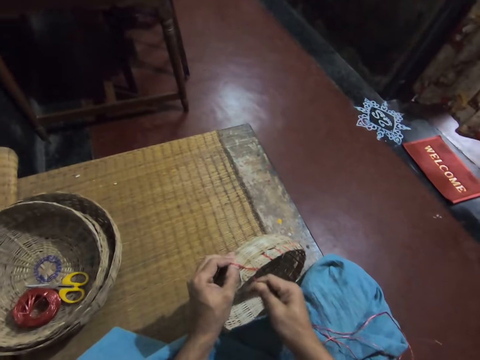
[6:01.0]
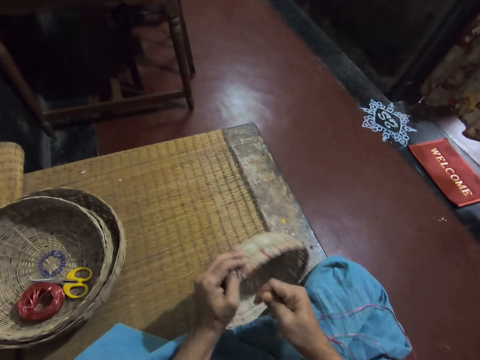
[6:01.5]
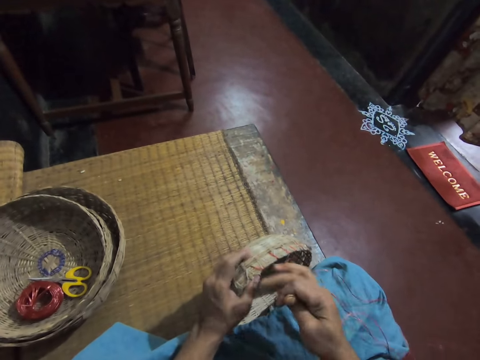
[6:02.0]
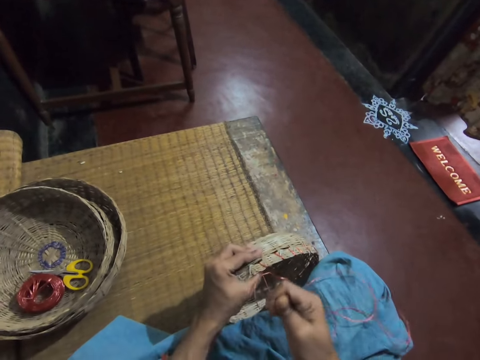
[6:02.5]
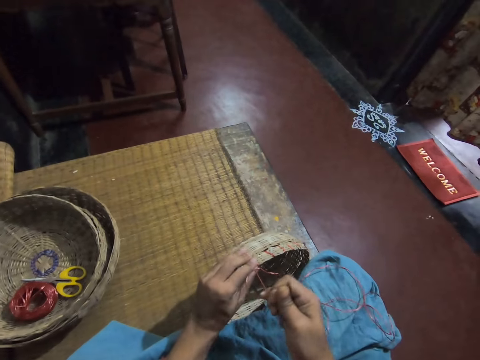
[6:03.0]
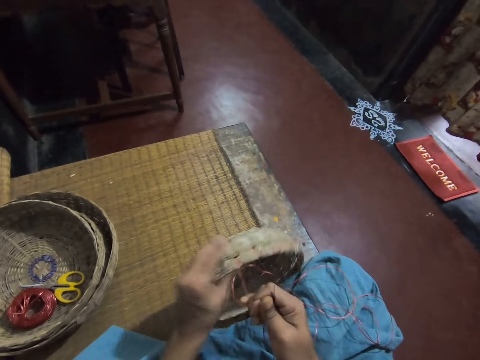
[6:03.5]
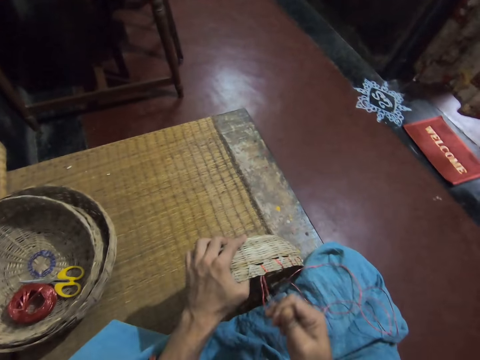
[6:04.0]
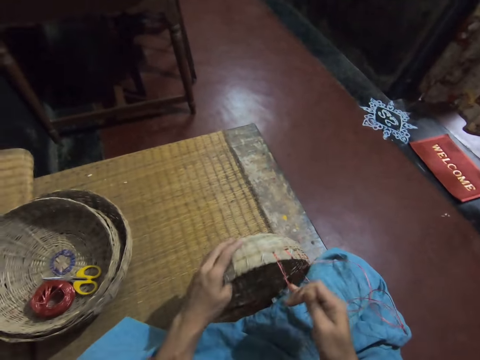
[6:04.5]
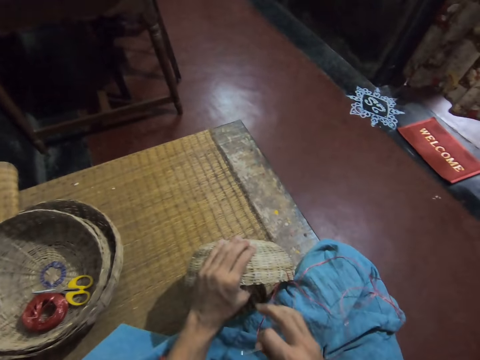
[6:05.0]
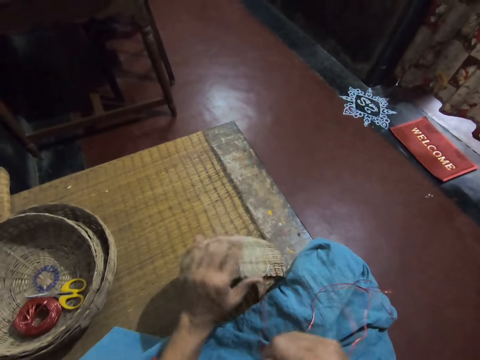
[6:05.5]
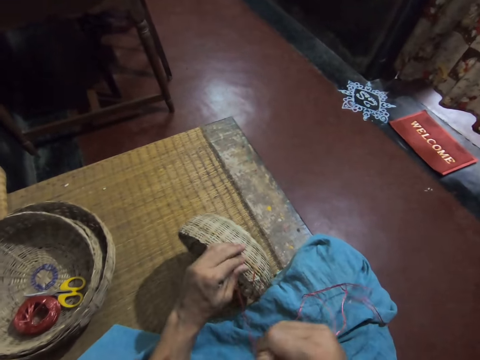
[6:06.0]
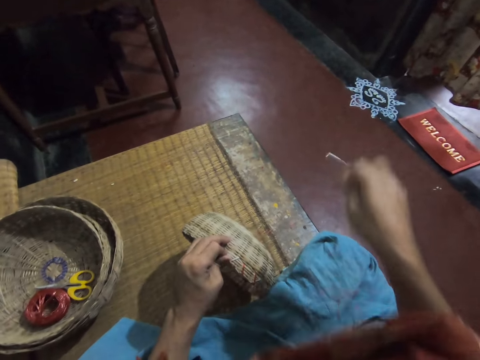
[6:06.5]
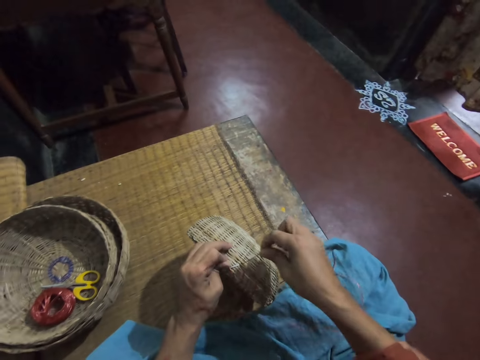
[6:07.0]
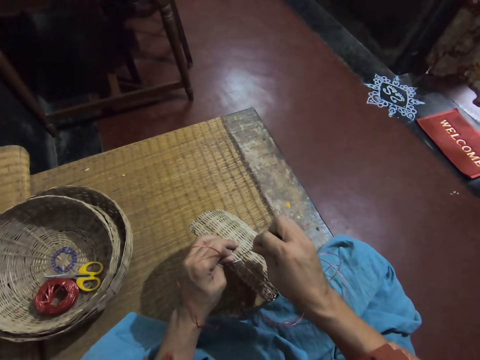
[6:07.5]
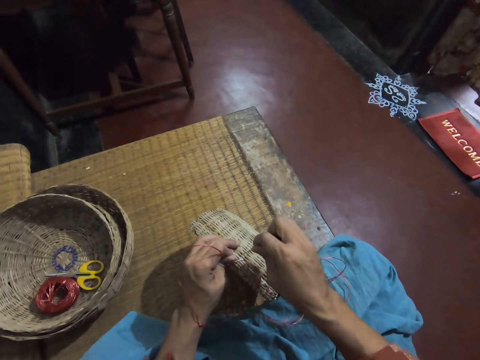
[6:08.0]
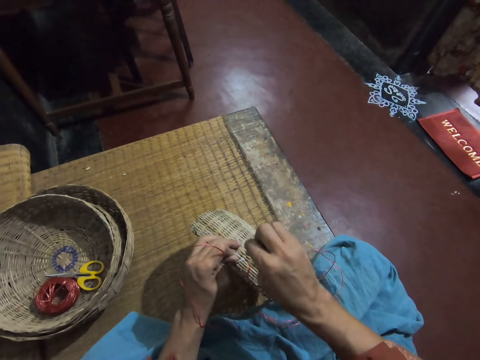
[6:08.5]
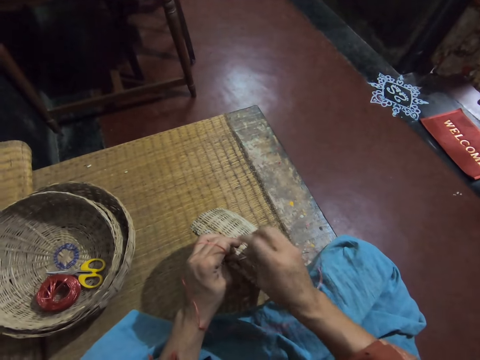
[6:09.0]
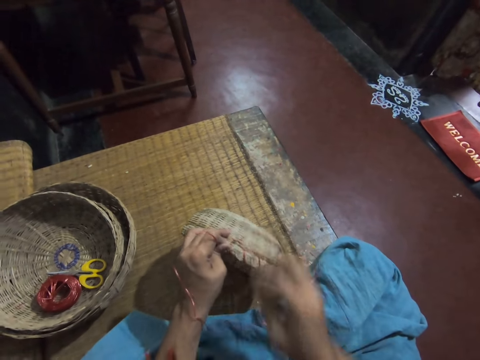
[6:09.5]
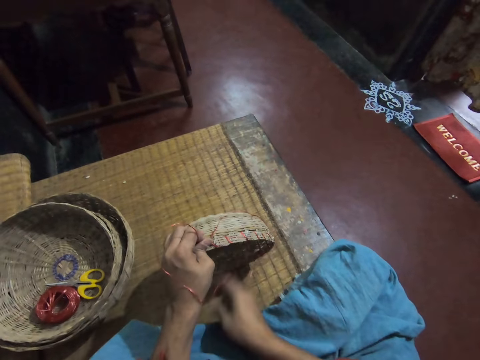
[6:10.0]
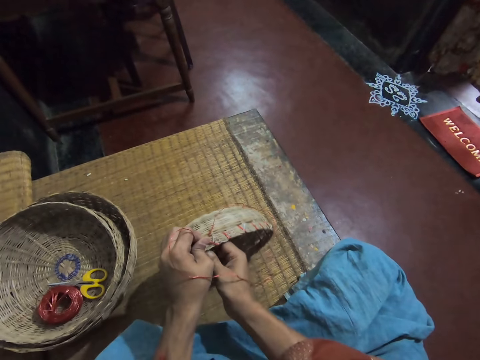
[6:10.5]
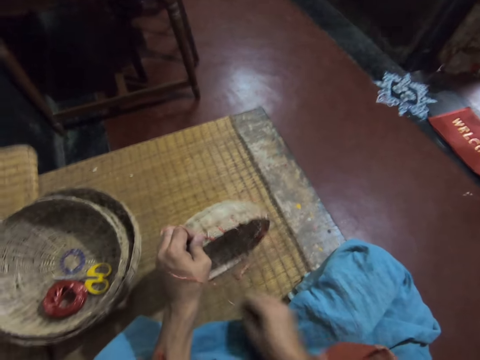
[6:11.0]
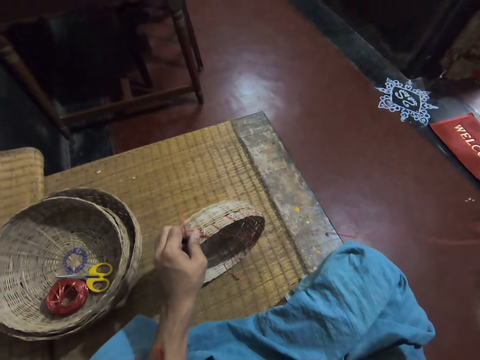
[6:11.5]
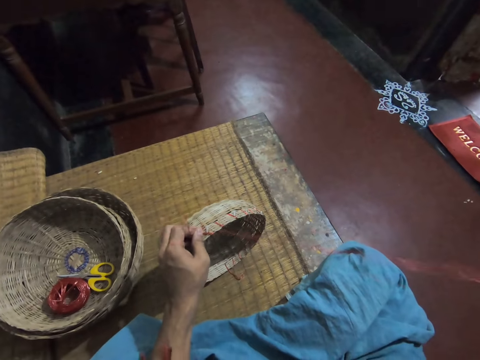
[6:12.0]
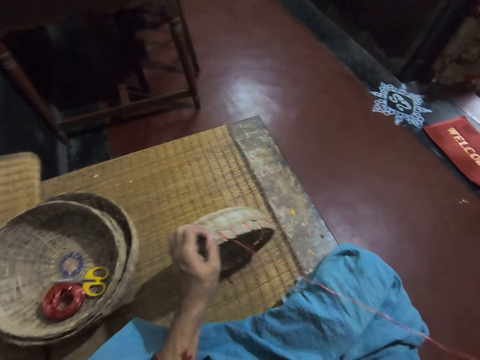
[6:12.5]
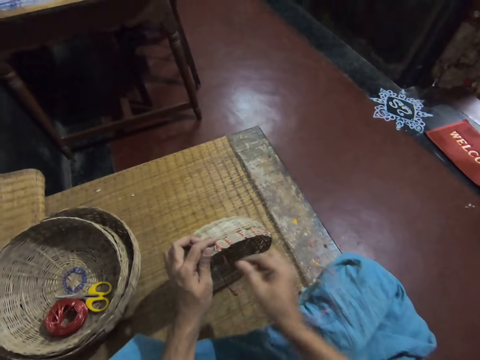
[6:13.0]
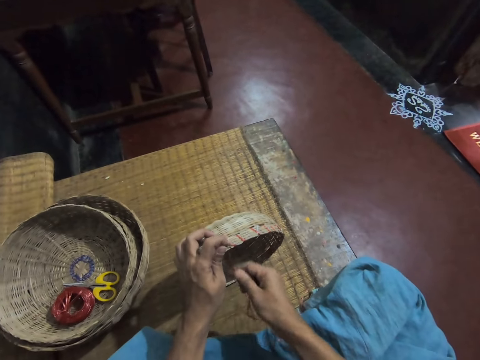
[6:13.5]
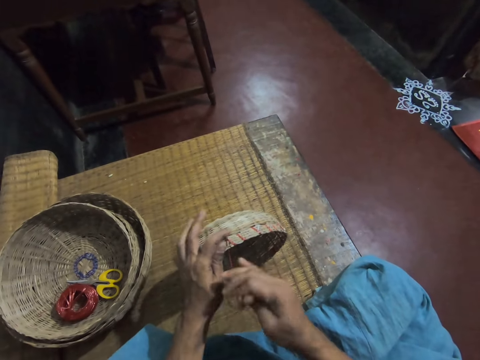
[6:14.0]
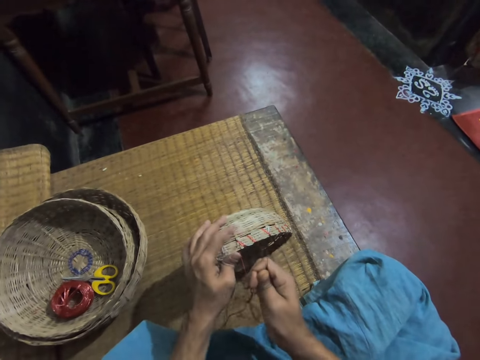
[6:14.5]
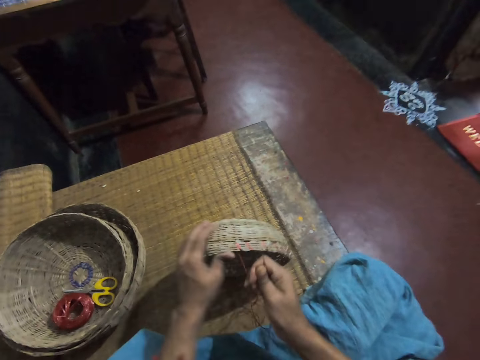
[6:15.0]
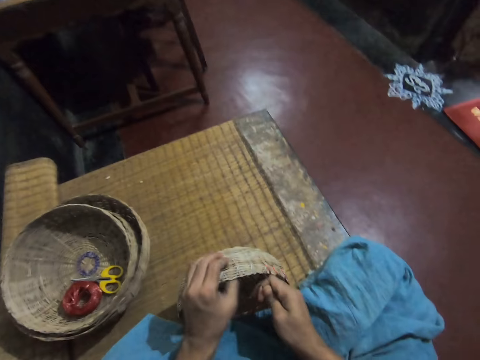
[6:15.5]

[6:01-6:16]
The camera wearer adjusts the straw. She pulls the wire firmly with her right hand. She adjusts the basket. She passes a needle with straw through the basket. She pulls the needle with straw with her right hand. She adjusts the straw.

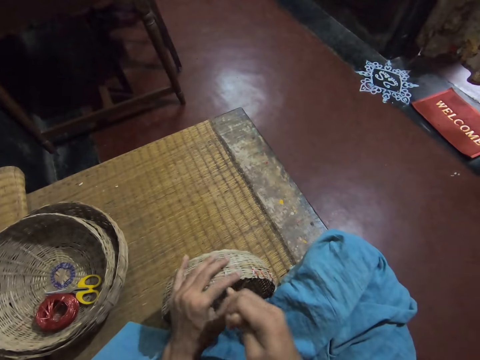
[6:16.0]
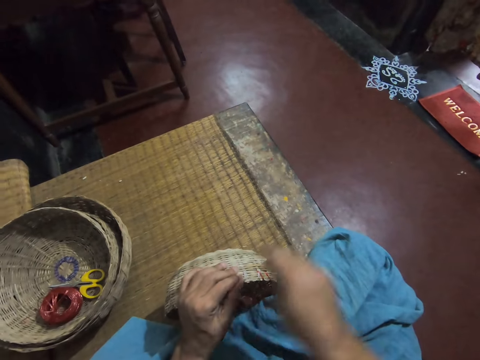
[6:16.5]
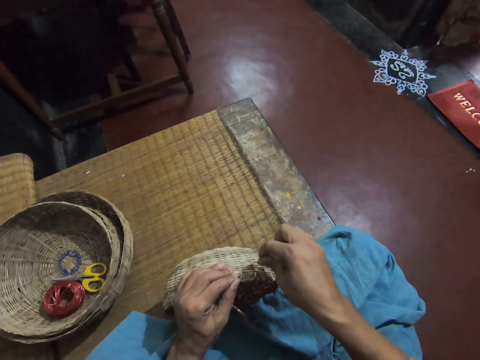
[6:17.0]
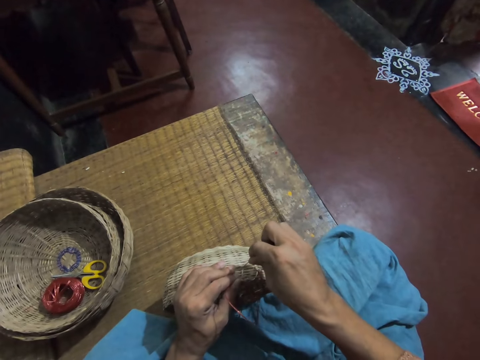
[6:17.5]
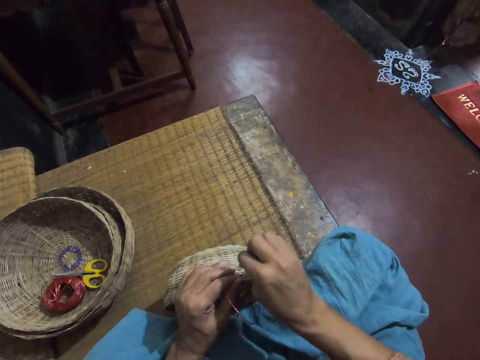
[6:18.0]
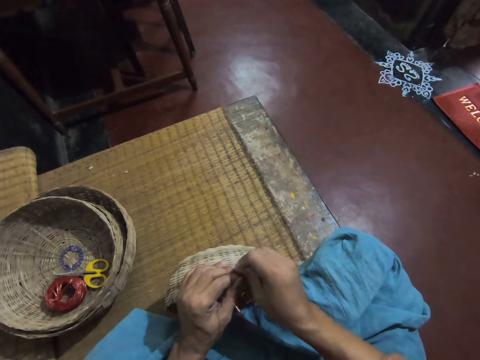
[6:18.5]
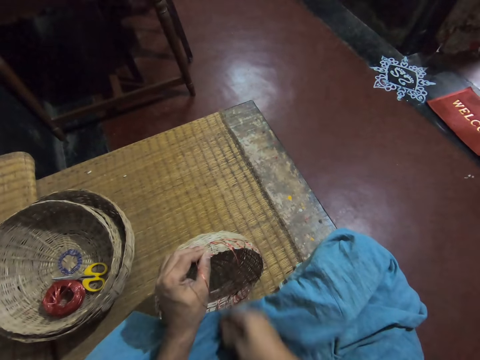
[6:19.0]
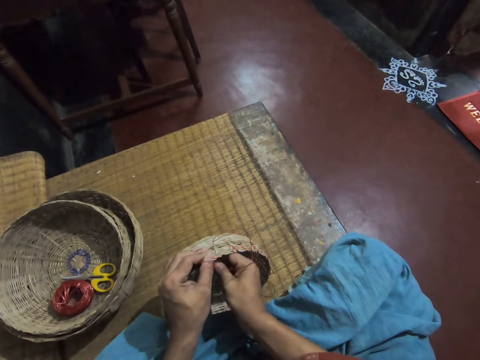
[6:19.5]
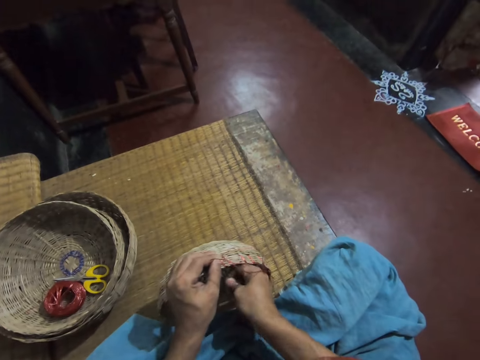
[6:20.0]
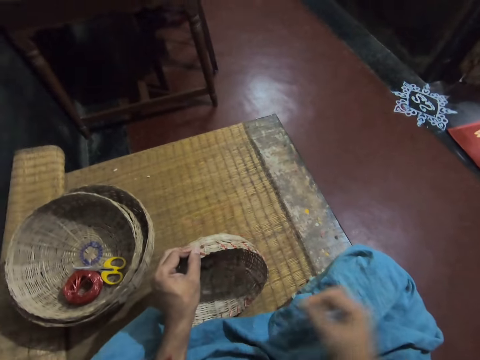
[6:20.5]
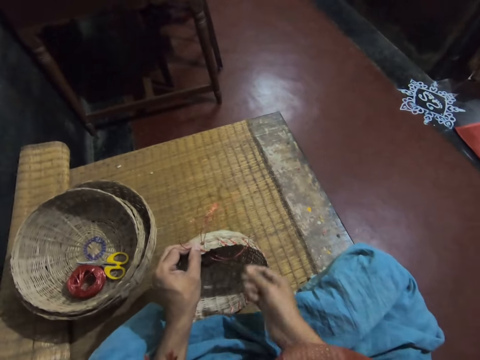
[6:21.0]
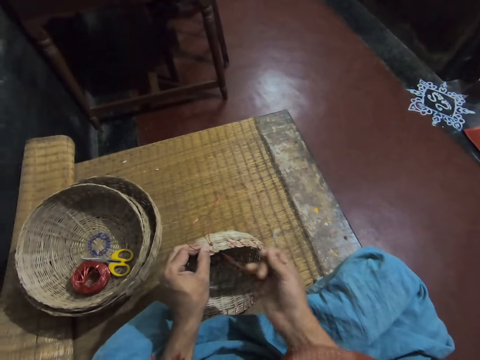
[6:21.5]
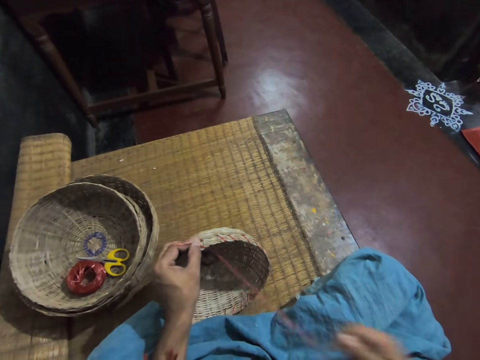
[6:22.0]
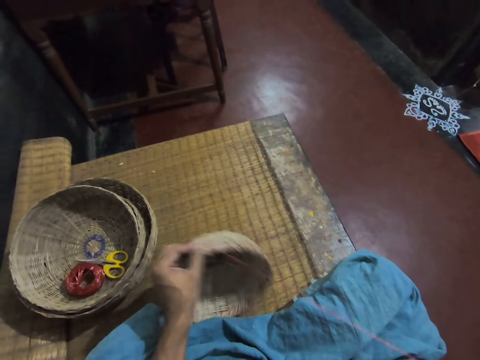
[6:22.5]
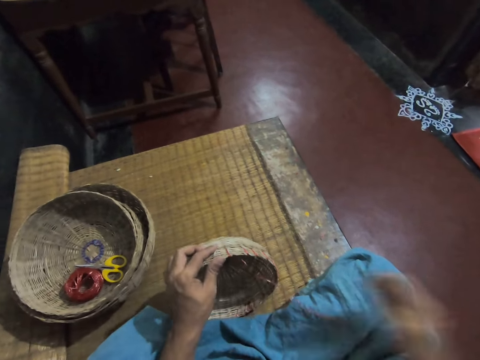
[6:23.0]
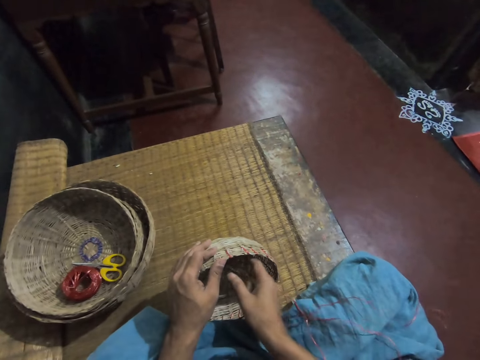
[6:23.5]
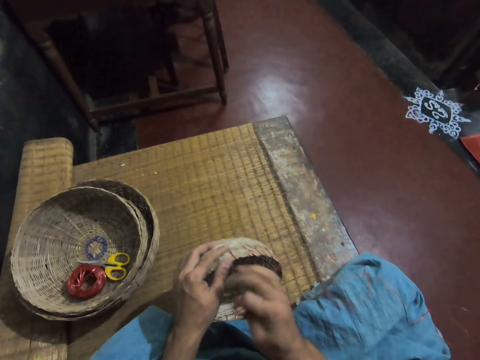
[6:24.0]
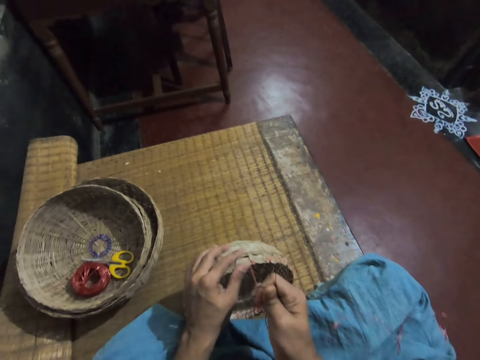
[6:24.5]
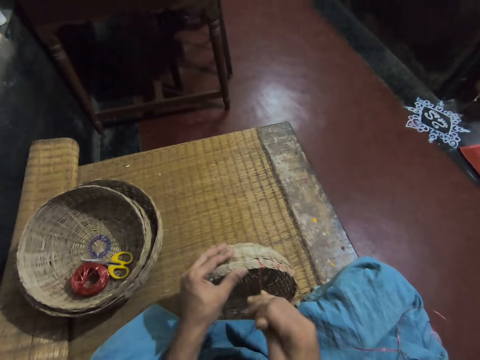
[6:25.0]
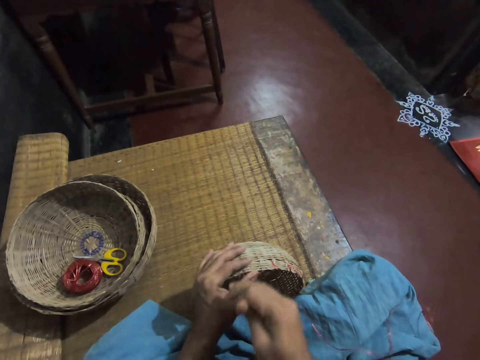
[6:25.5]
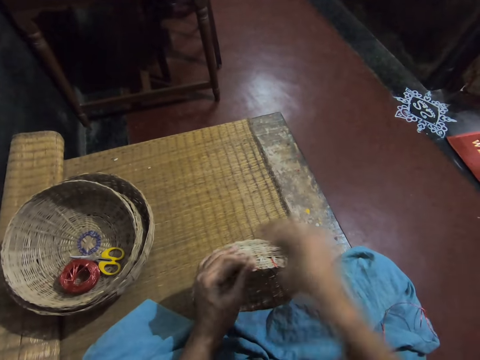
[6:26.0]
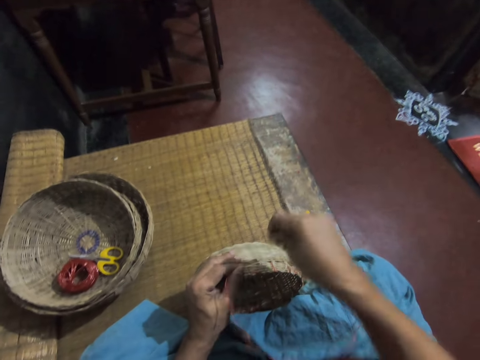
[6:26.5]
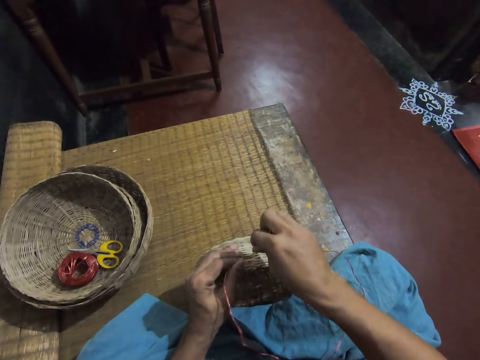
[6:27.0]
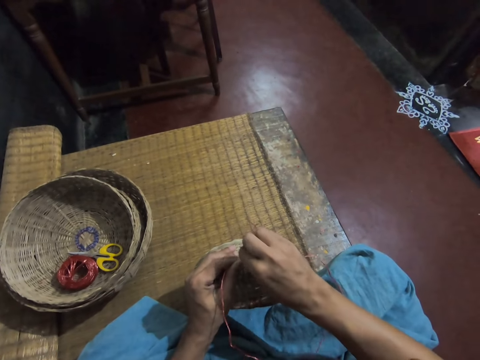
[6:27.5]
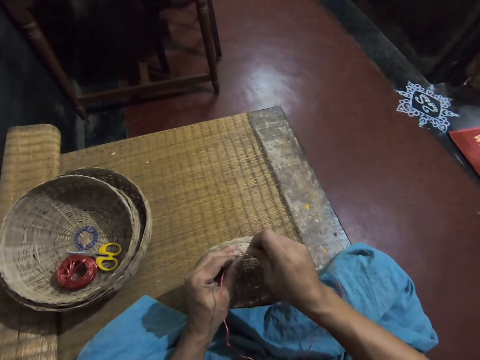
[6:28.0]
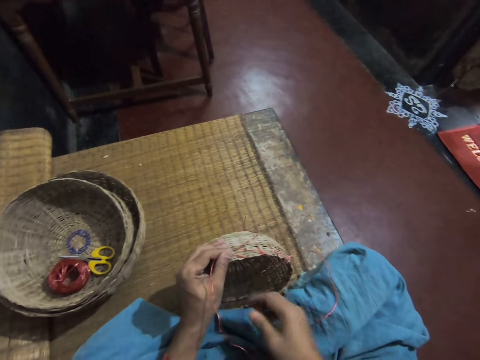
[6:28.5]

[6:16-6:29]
The camera wearer passes a needle with straw through the basket. She pulls the needle with straw with her right hand. She adjusts the straw. She passes the needle with straw through the basket.
